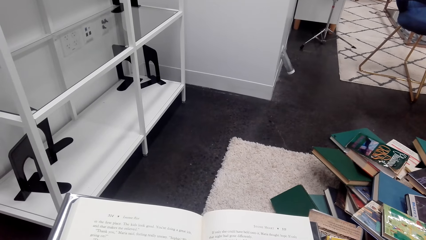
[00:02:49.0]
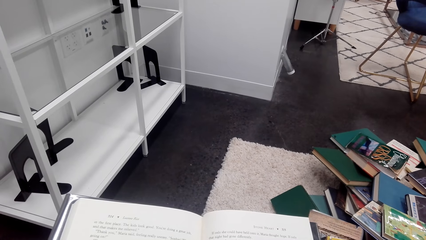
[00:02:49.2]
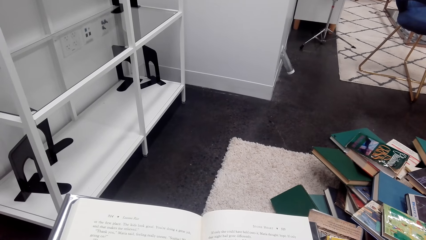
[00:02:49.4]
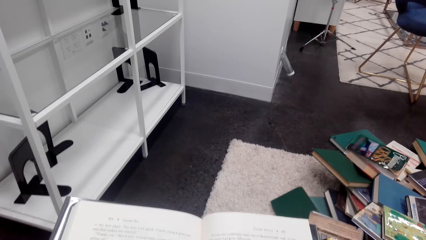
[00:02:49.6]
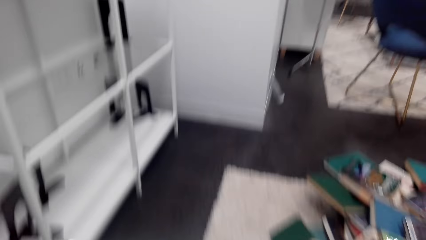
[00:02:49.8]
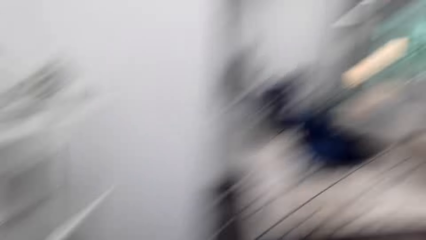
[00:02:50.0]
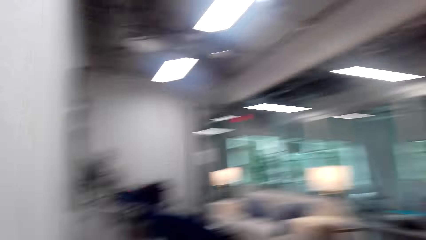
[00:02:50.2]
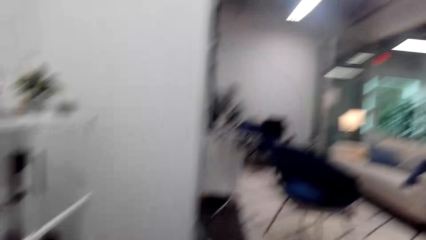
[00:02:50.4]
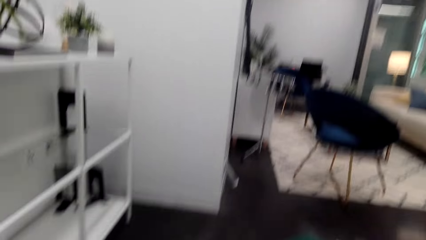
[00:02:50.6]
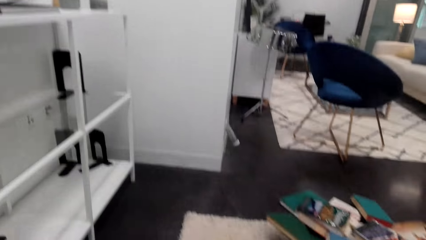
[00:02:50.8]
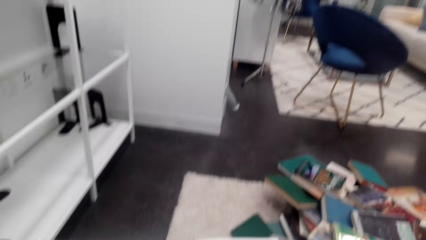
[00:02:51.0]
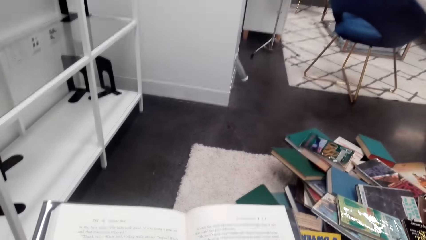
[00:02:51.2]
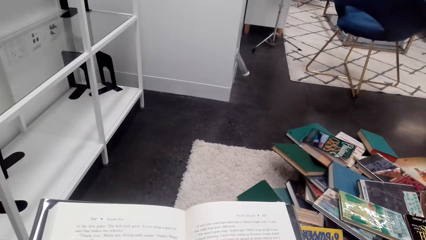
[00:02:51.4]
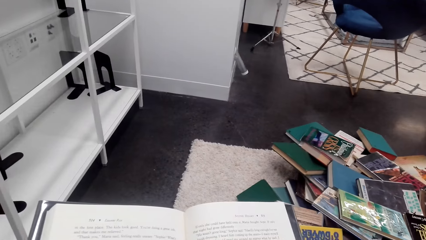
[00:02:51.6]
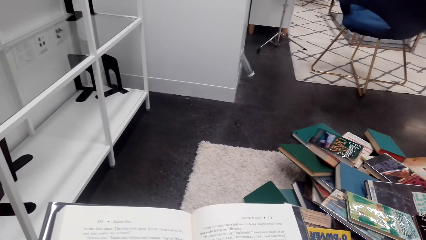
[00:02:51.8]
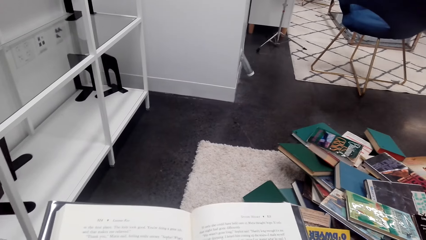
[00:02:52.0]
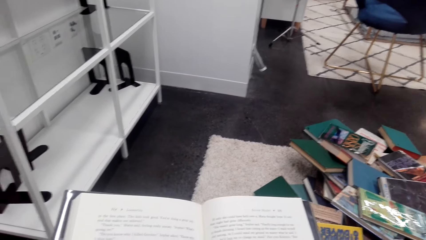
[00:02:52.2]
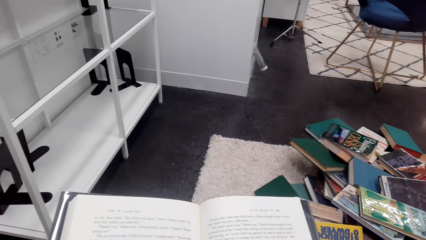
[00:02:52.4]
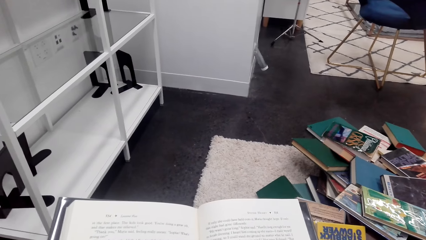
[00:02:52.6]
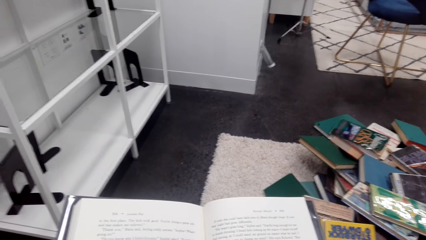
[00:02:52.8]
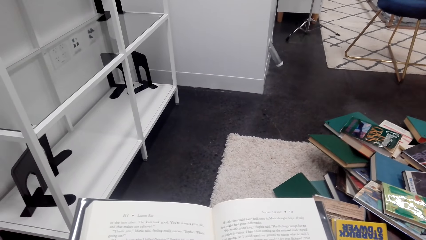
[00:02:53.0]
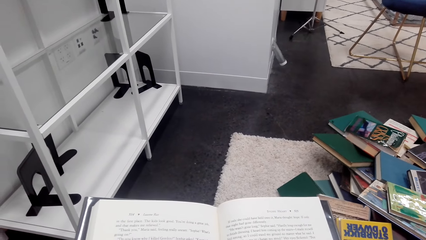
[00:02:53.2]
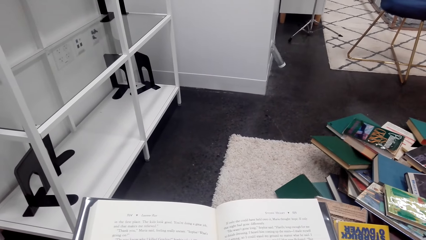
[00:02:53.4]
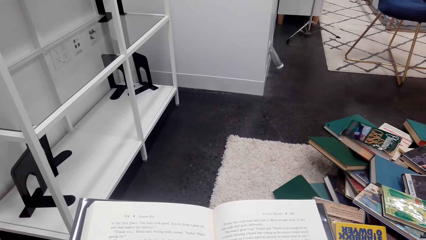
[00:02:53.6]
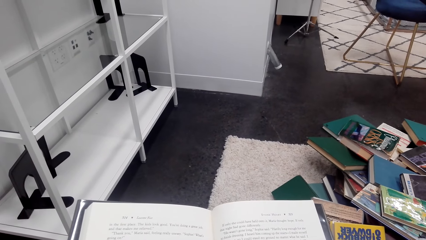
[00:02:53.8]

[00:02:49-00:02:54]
The camera wearer reads a book.

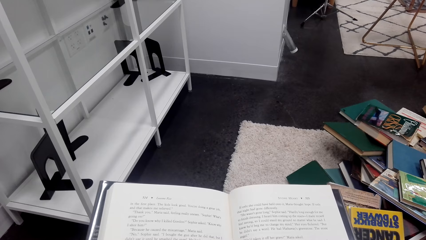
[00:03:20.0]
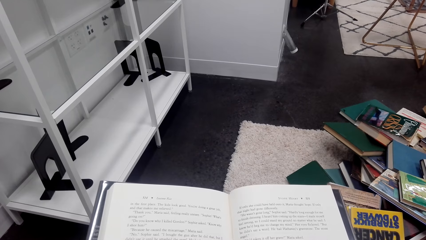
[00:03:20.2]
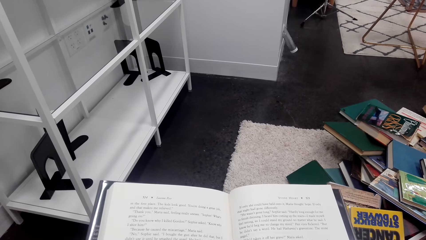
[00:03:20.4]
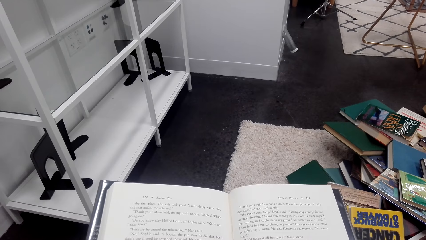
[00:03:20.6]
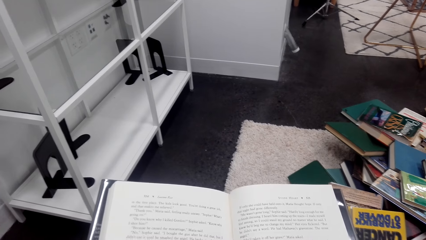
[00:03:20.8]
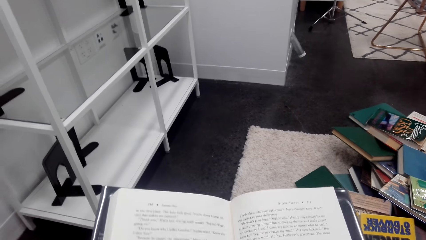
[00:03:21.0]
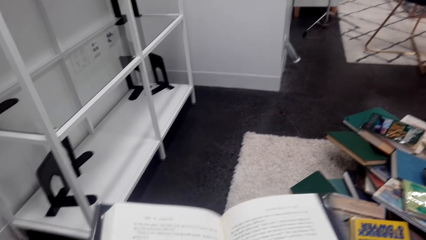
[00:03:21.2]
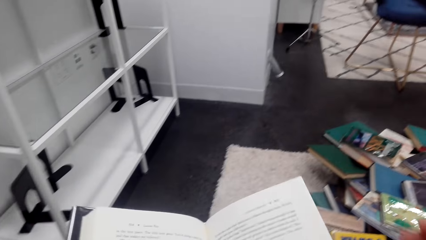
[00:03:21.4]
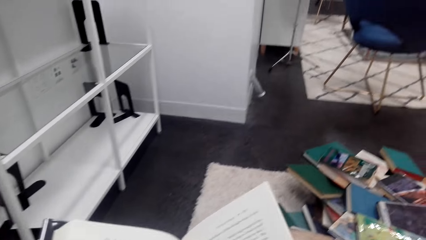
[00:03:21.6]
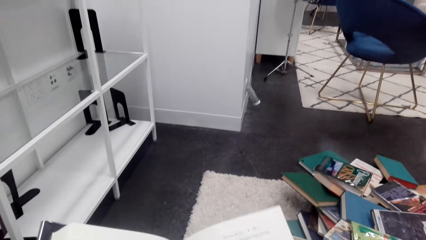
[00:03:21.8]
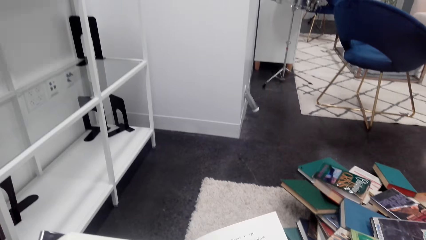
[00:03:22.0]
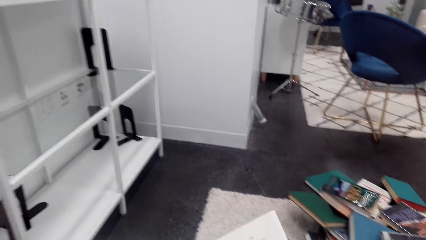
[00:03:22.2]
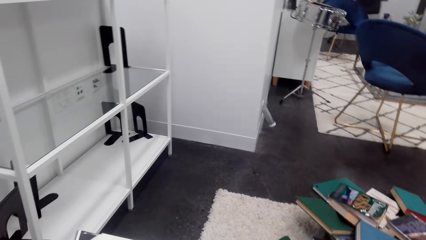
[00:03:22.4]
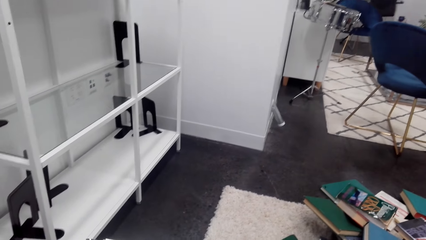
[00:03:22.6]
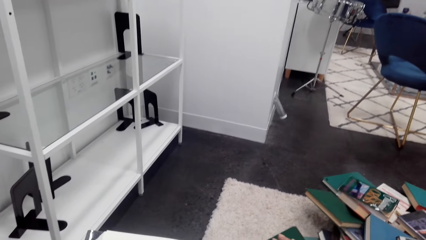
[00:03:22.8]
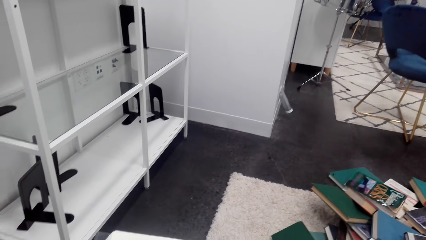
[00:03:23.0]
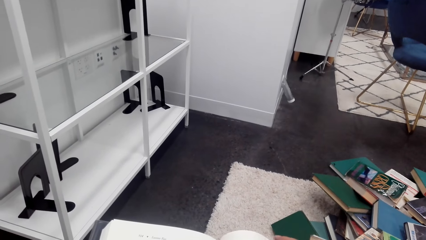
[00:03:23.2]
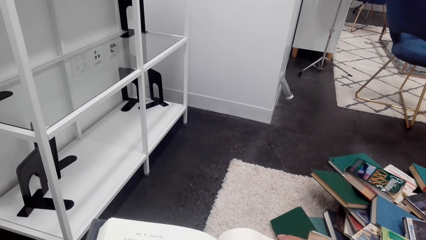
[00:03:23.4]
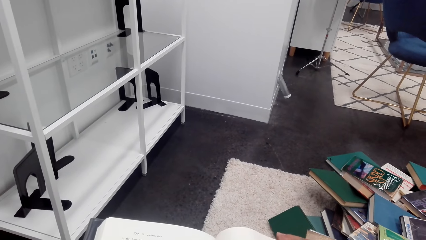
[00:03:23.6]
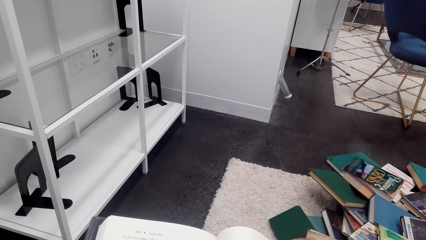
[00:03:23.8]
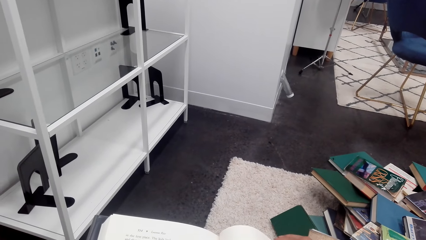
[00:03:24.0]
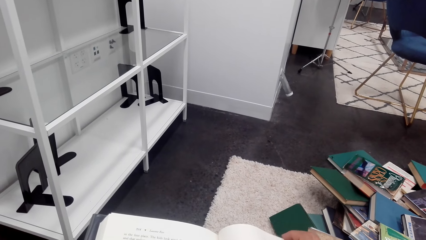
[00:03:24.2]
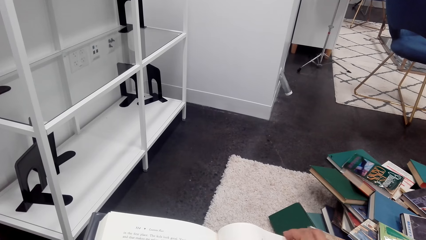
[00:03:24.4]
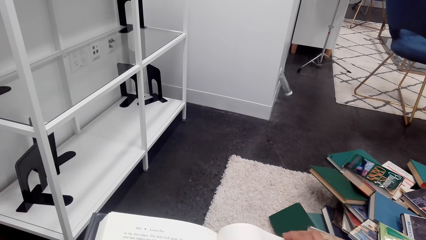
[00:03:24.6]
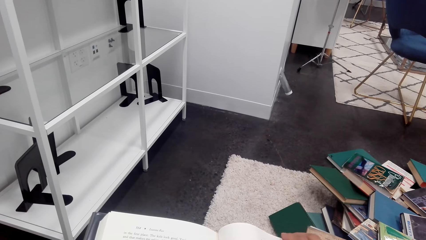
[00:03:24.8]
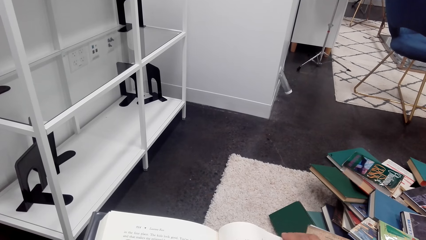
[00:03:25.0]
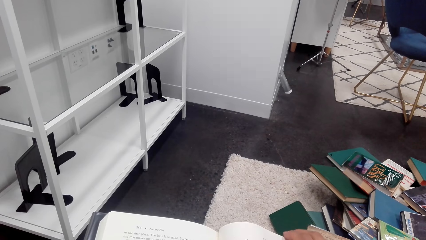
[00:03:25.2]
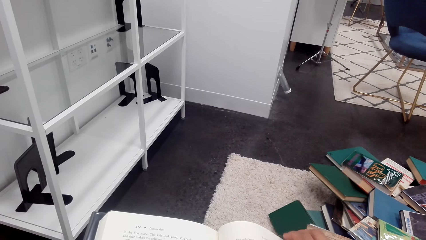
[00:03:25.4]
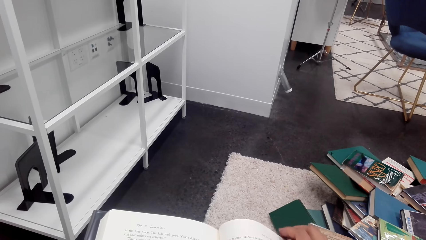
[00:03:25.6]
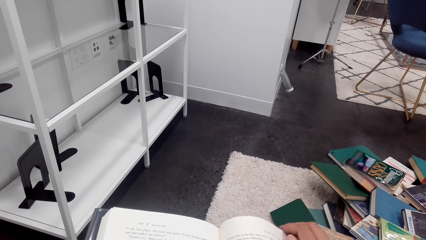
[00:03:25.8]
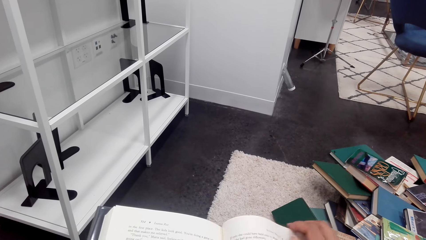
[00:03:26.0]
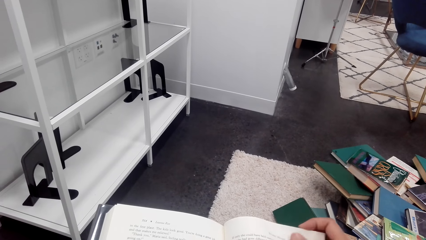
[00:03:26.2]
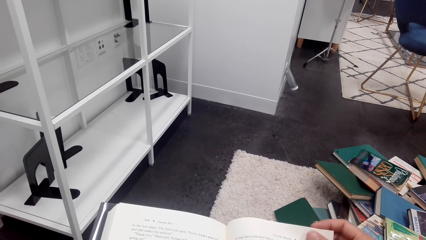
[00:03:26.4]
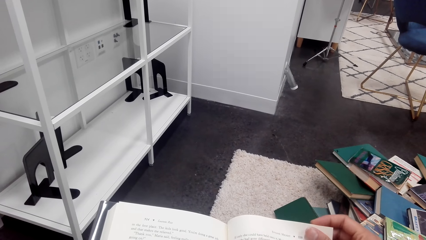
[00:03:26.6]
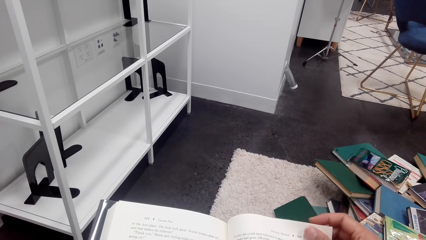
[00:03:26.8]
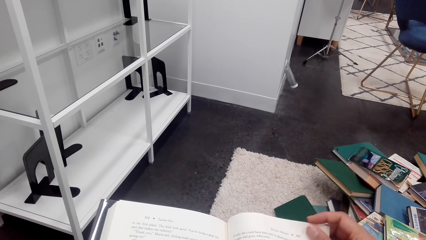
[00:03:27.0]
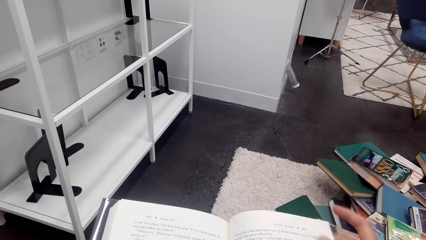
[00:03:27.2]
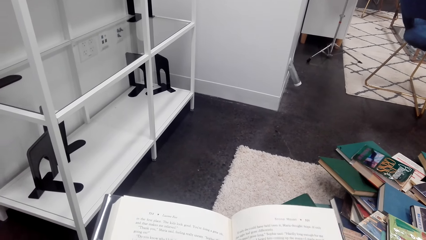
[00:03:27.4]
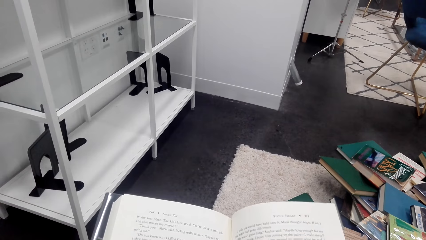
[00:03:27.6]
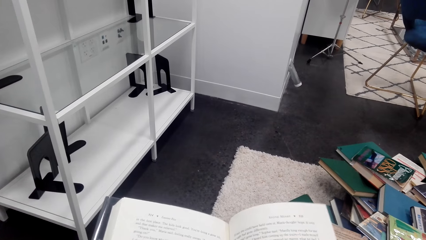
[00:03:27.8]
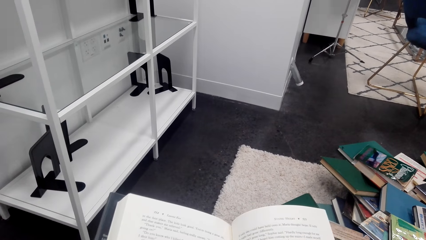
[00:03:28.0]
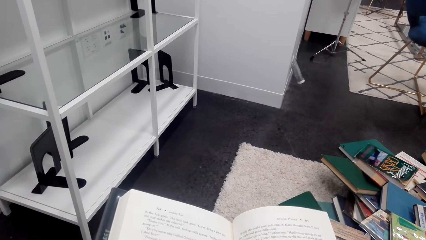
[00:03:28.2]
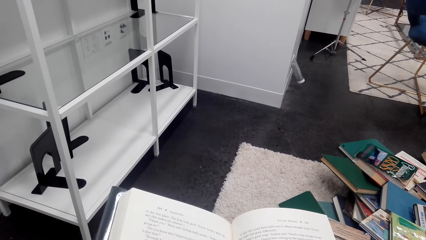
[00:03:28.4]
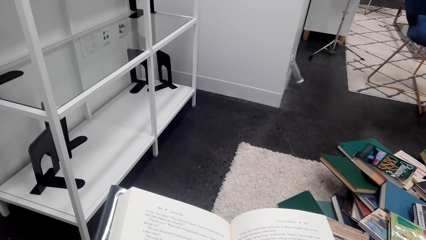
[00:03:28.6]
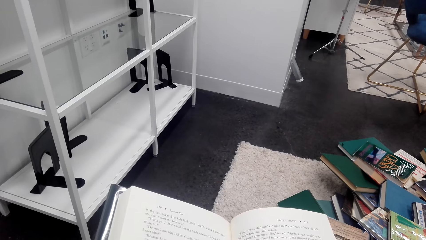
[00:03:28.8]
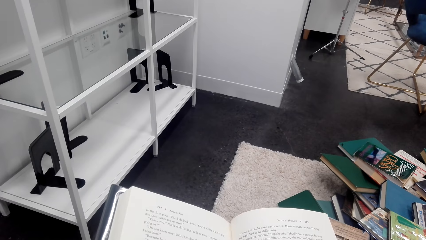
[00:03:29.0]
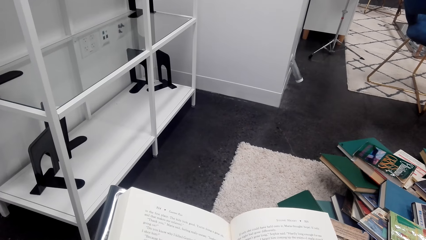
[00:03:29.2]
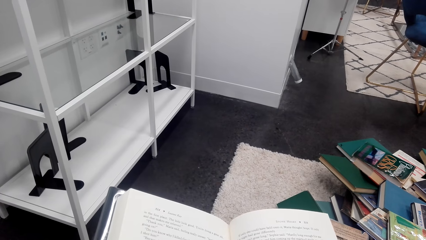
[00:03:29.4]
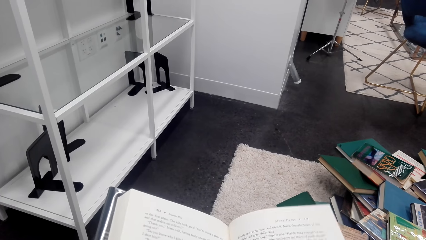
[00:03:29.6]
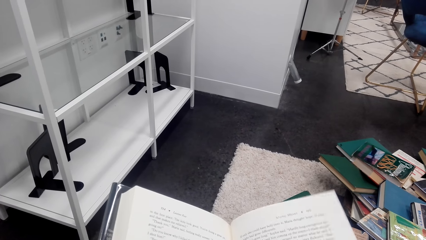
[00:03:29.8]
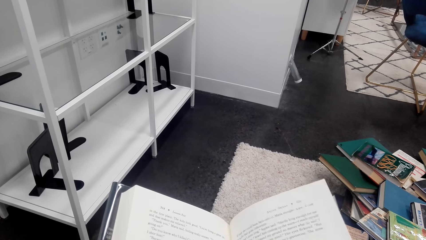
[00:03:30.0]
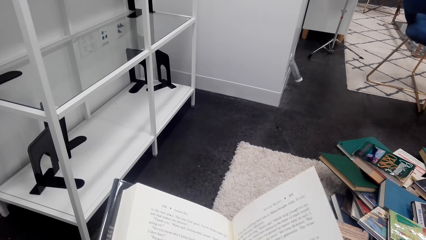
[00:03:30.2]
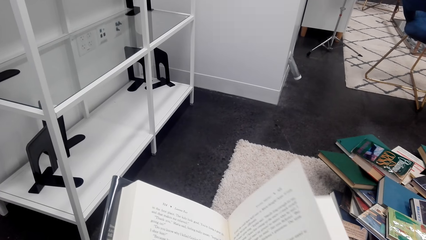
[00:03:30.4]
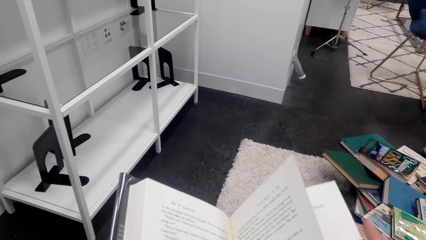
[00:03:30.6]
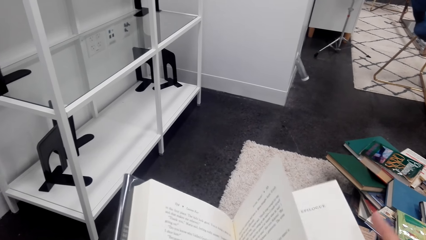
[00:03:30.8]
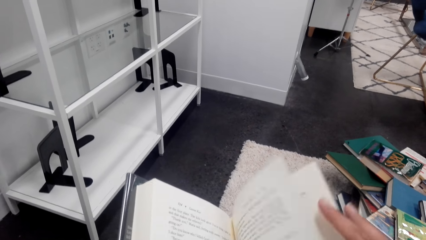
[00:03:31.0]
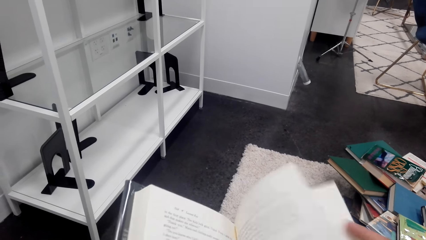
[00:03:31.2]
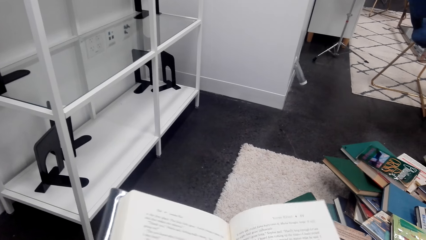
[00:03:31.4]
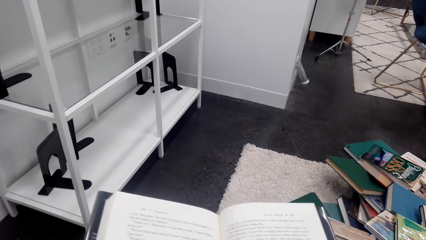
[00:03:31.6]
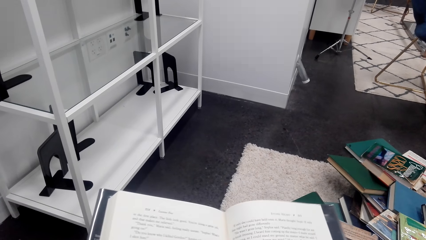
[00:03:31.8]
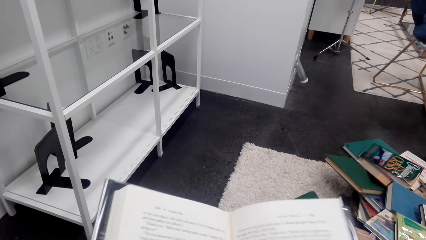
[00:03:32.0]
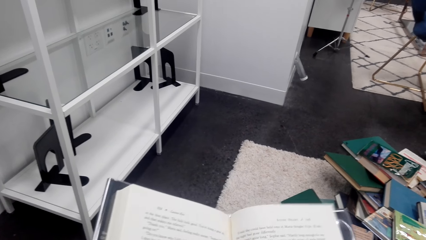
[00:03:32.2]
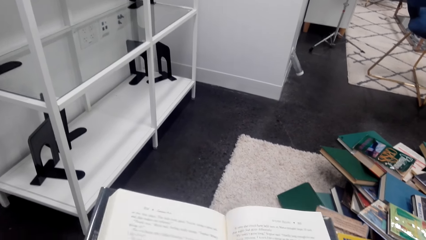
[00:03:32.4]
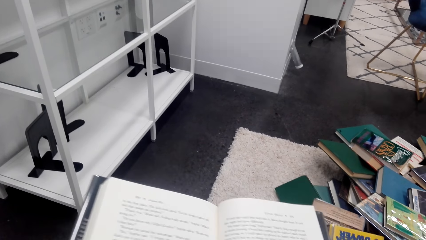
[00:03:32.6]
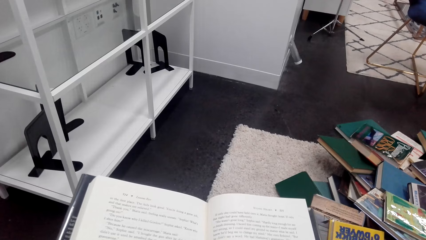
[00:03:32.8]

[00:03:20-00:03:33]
The camera wearer aligns a book. They read the book. They straighten pages of the book.
